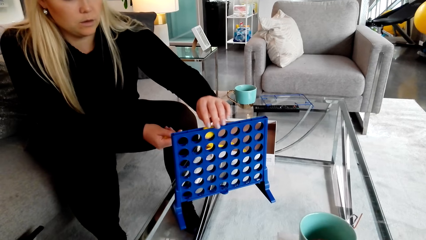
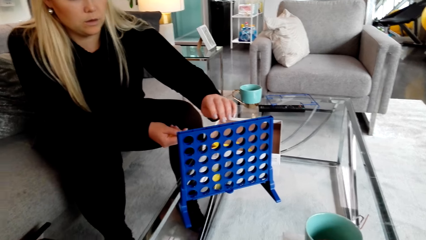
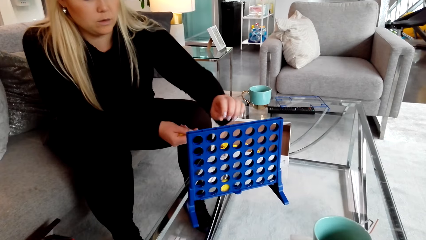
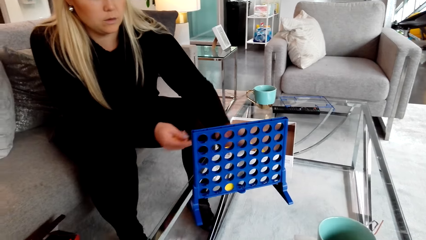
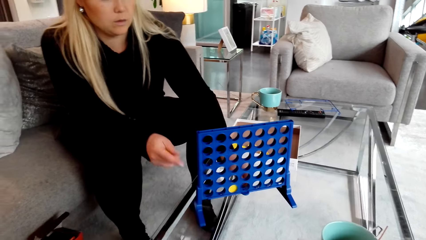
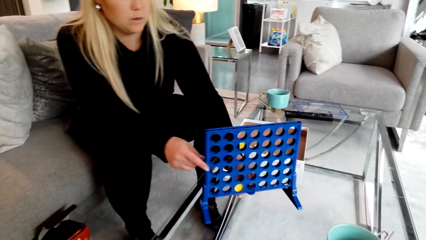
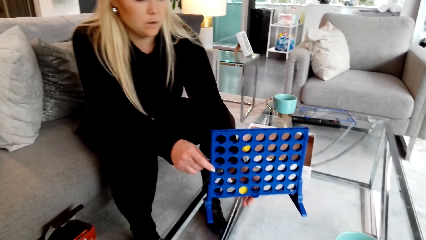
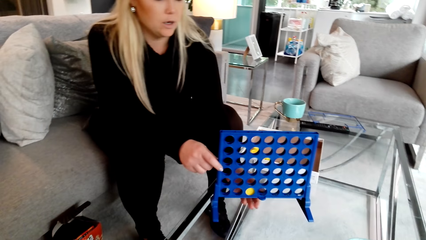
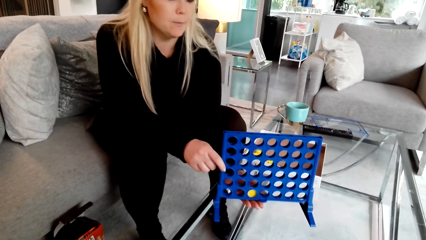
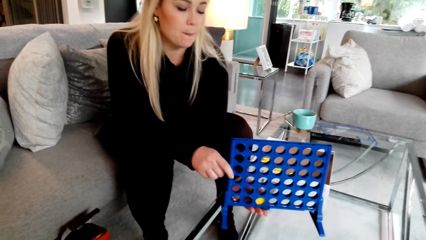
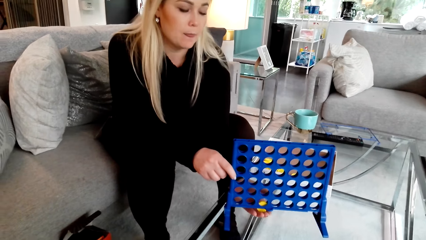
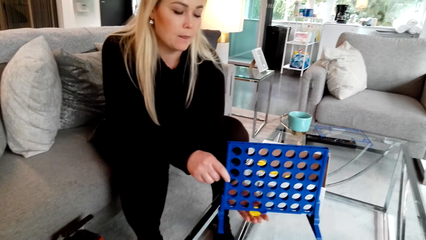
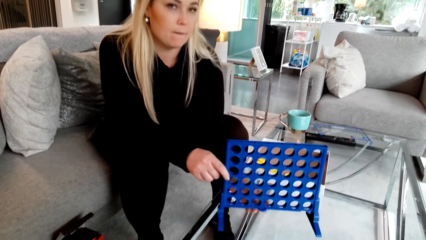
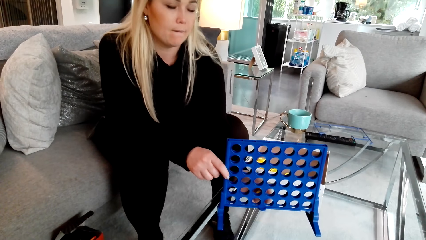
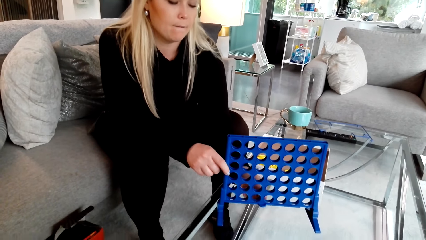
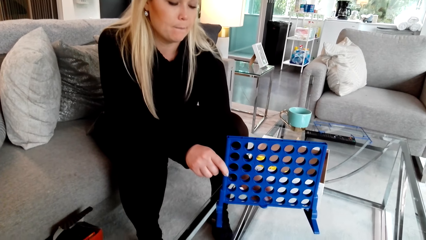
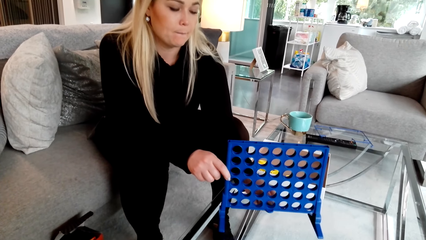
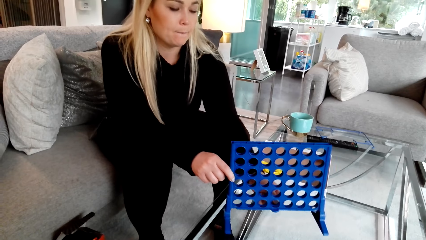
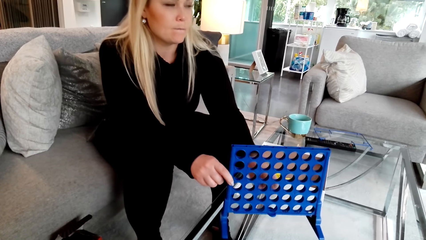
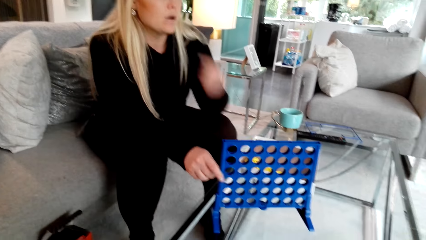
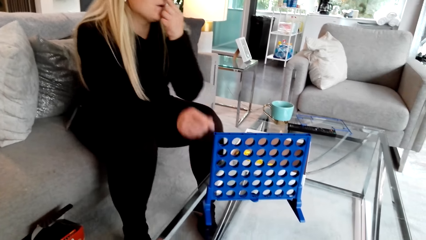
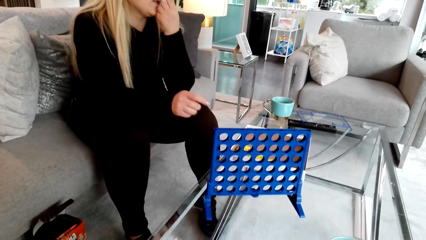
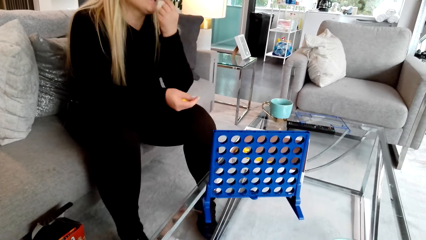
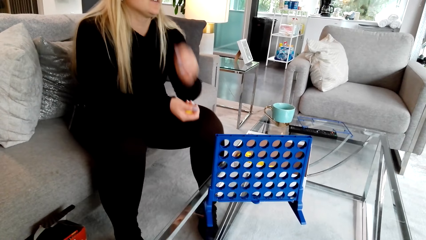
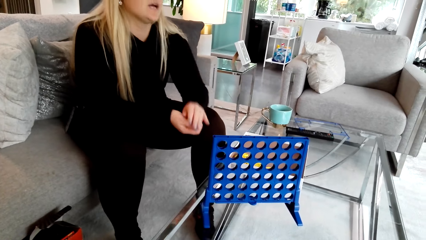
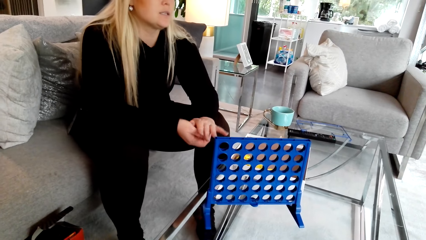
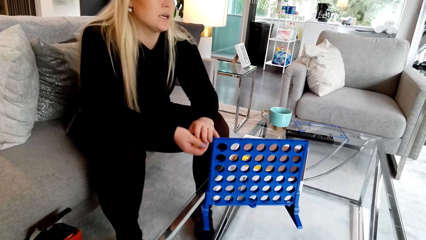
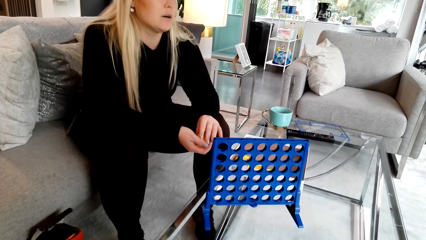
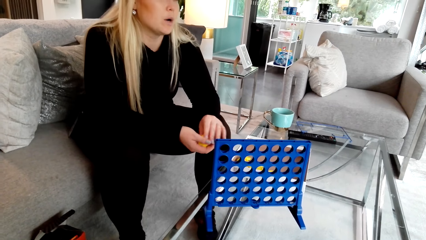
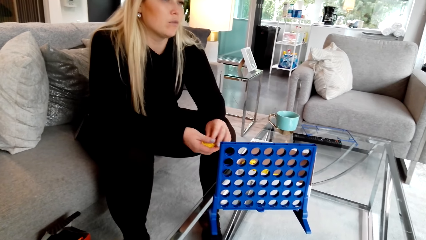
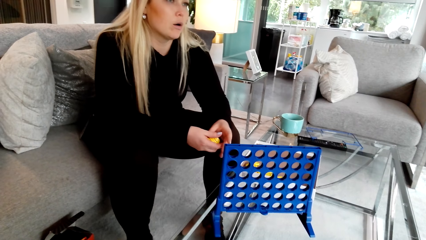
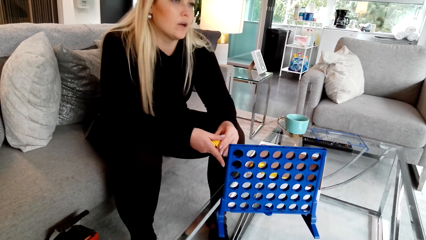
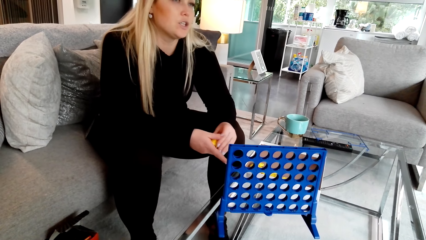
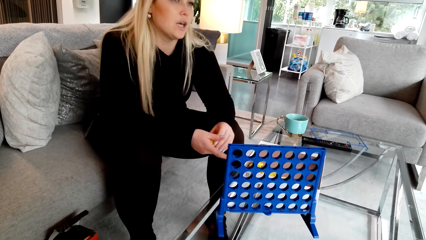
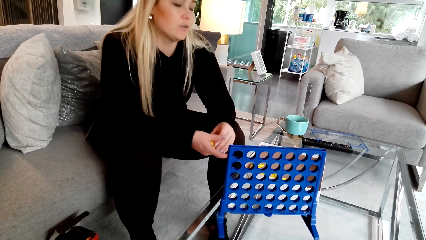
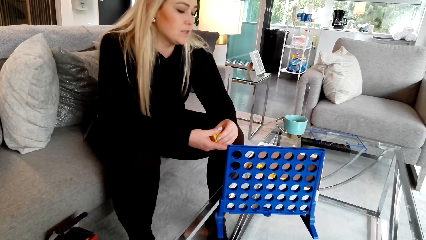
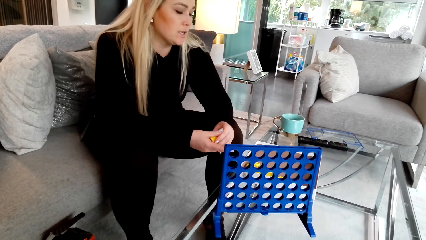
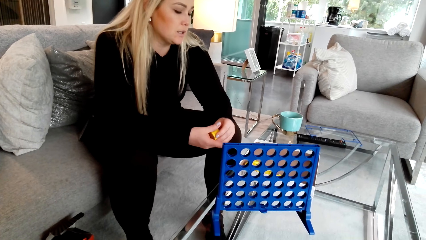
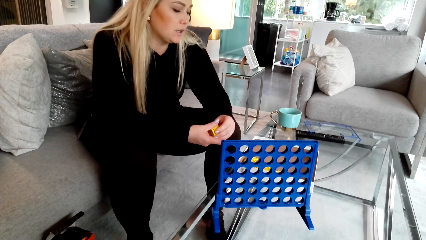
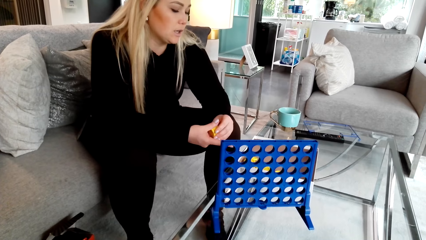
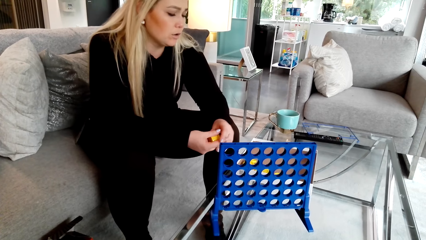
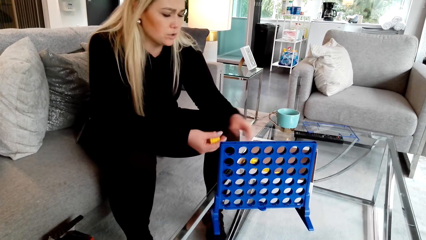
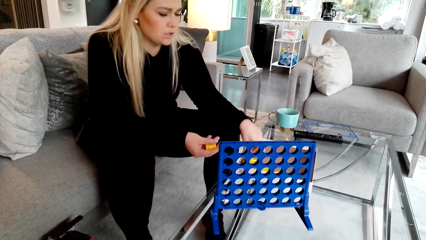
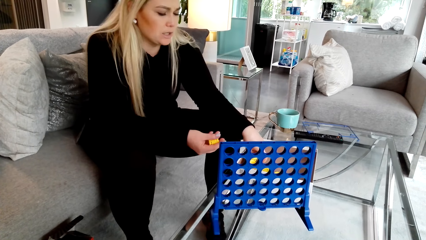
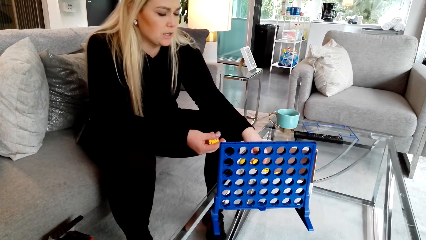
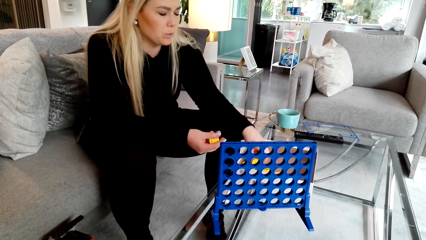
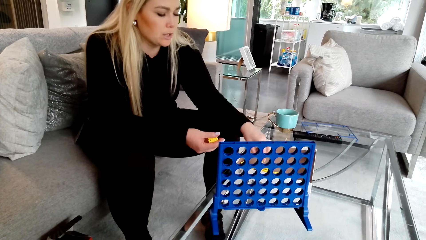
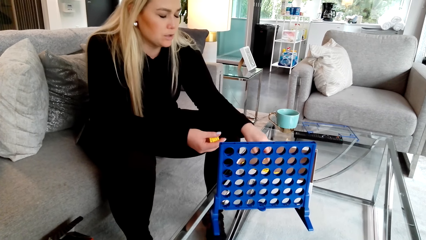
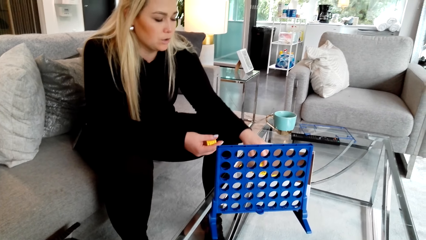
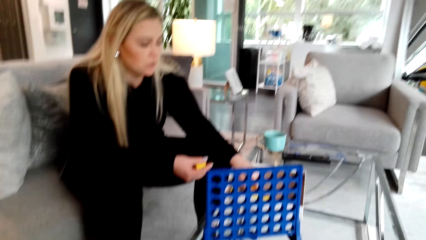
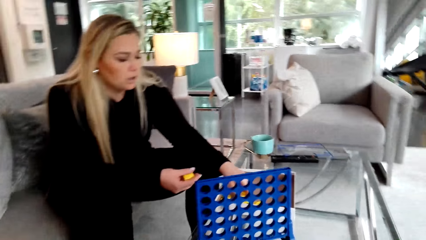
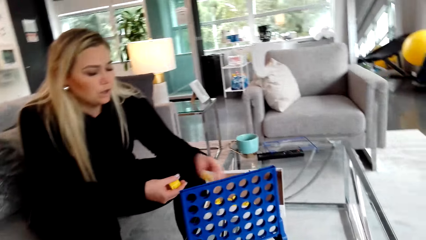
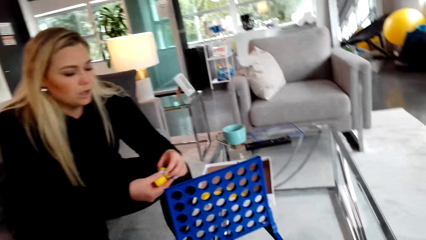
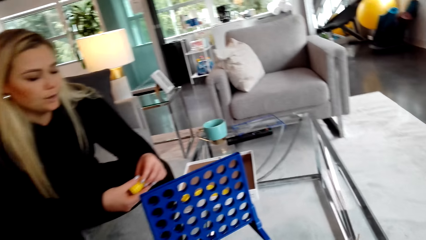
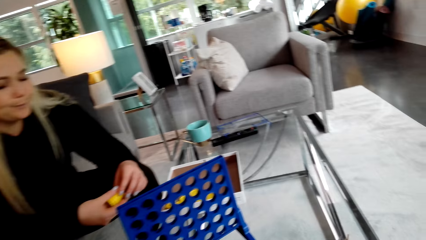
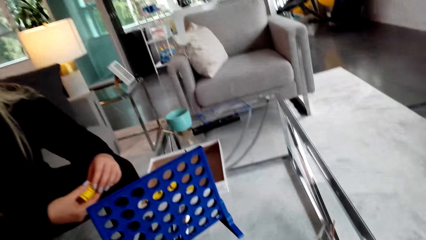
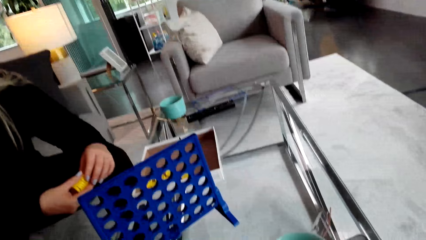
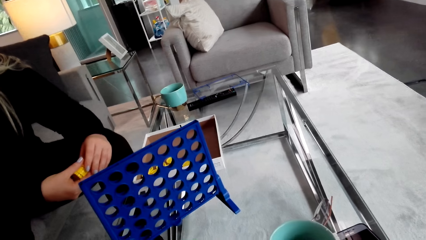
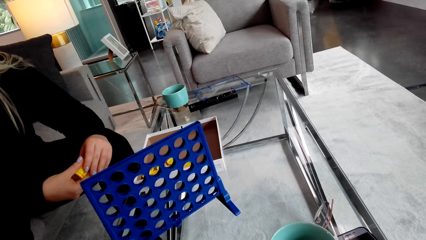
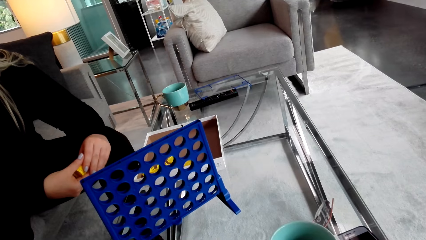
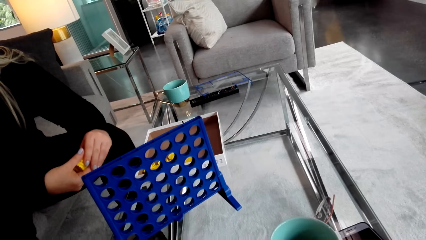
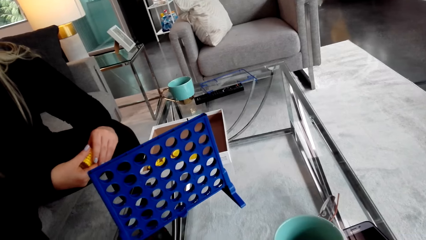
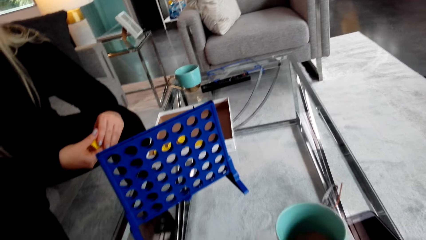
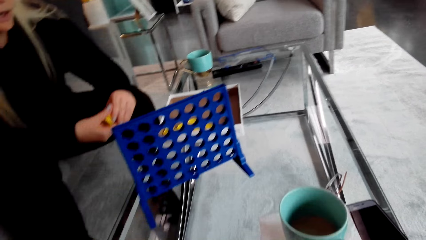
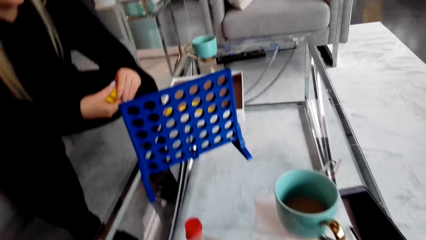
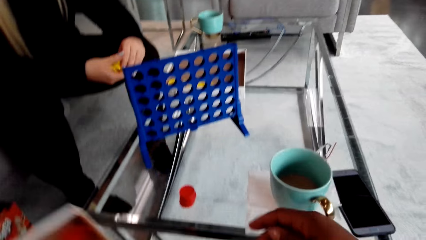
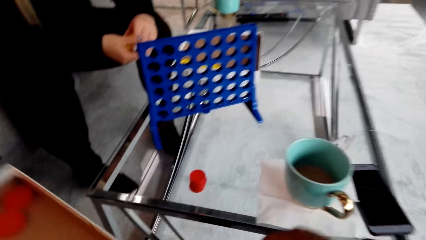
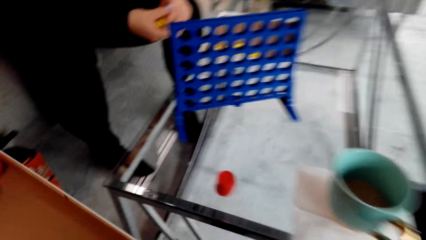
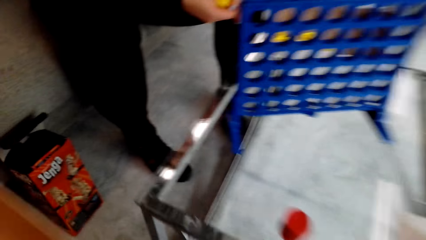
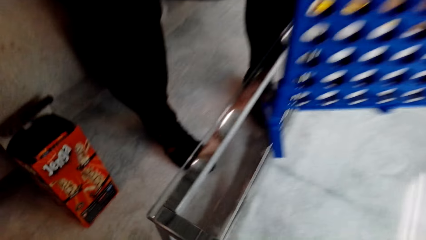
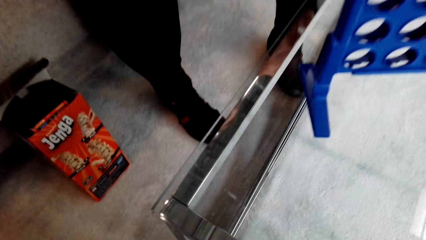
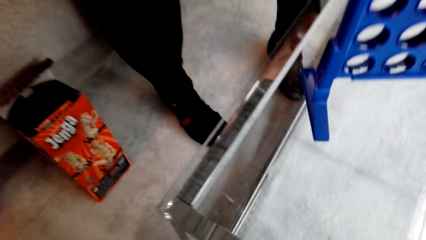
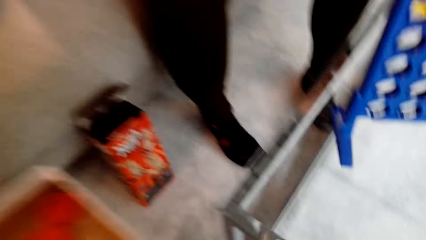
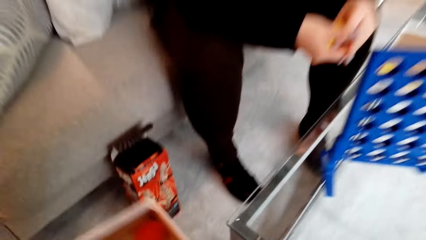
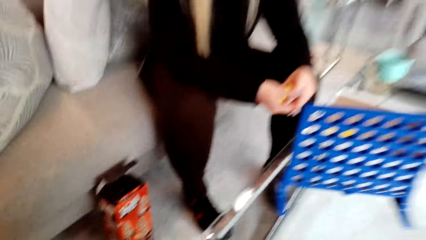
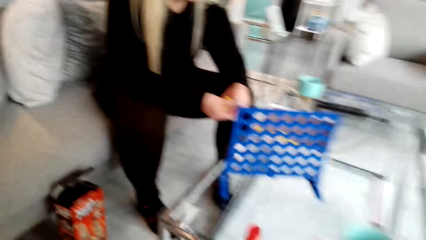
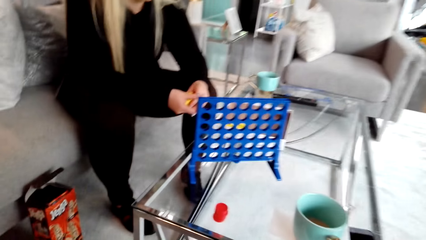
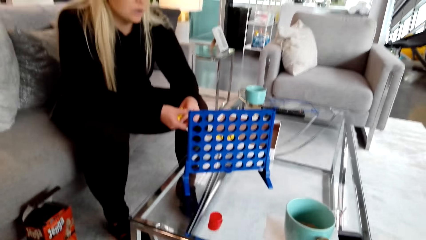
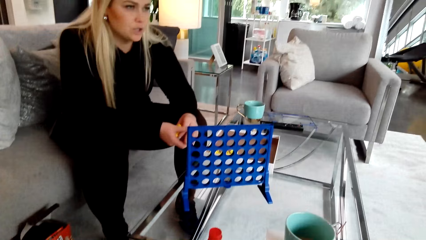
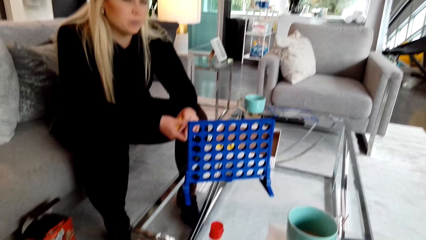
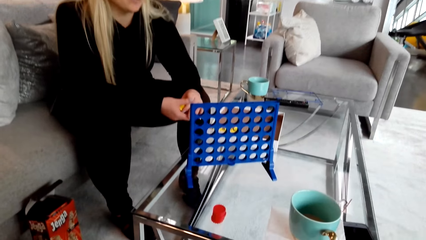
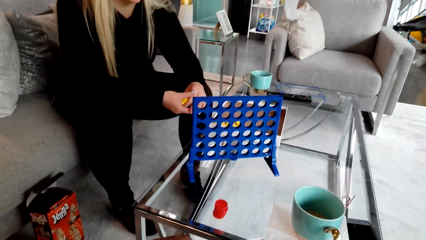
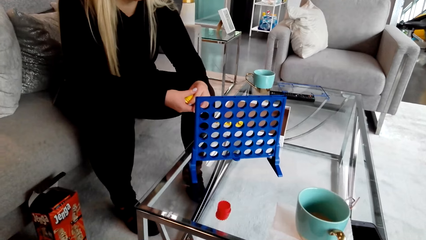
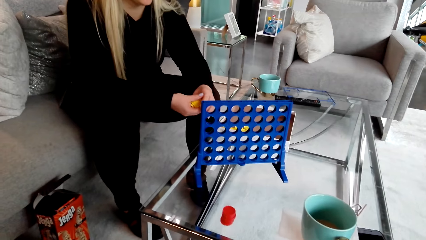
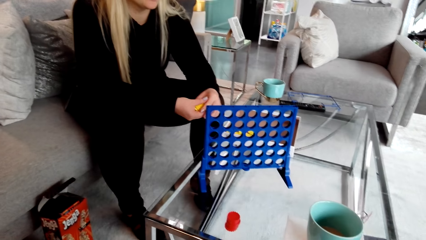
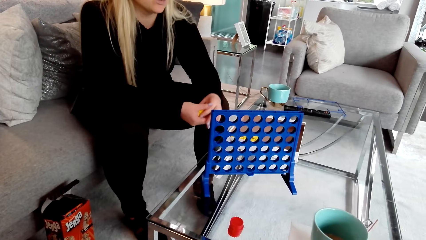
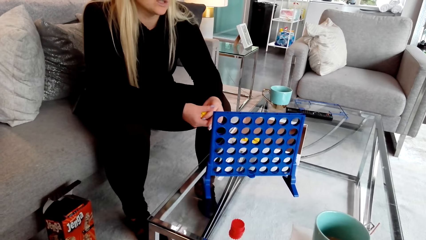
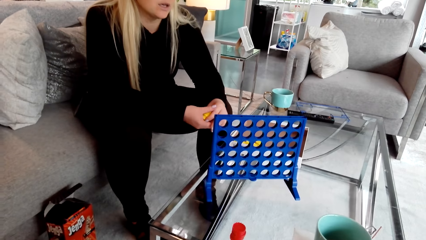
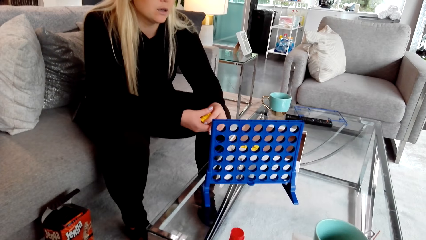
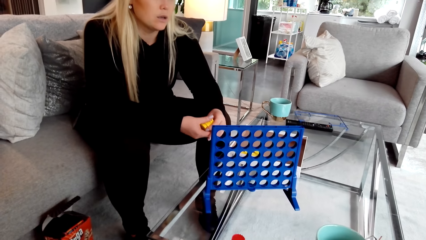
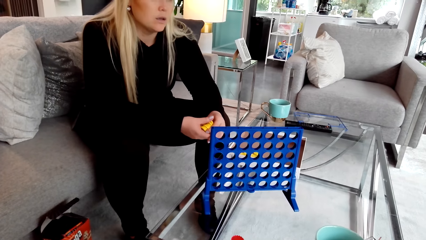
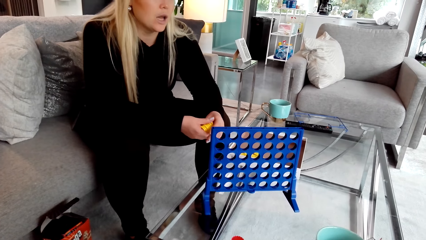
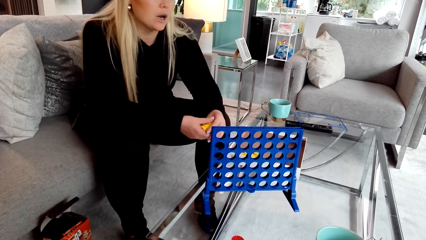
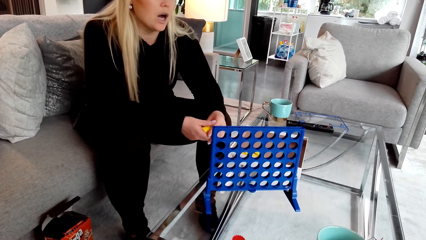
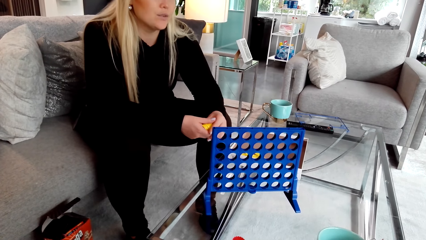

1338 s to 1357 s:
A woman places the lid in the crate. The woman arranges something. The woman picks the lid. The woman holds something. The woman touches the lids. The woman picks something. The camera wearer picks a box. They look around.
